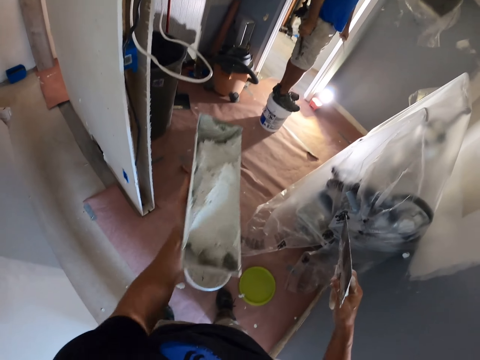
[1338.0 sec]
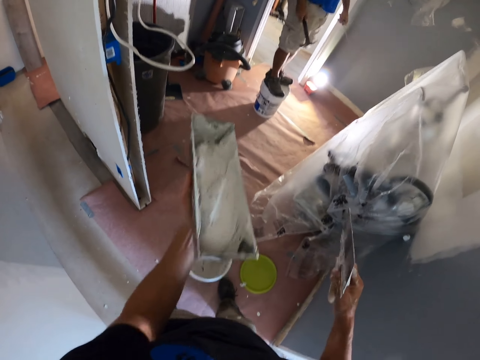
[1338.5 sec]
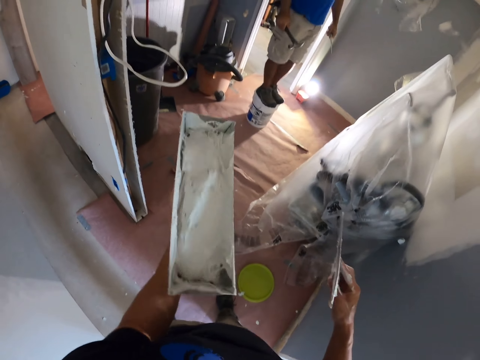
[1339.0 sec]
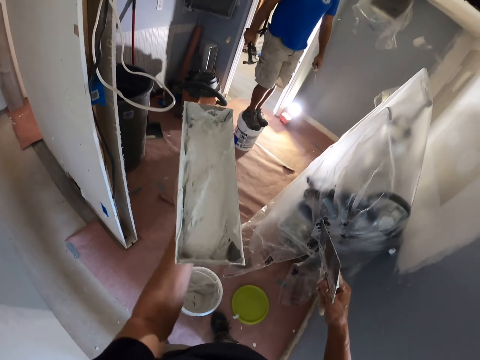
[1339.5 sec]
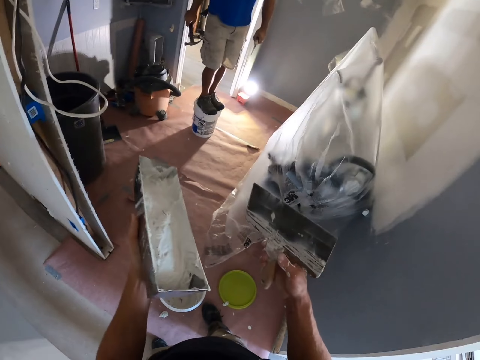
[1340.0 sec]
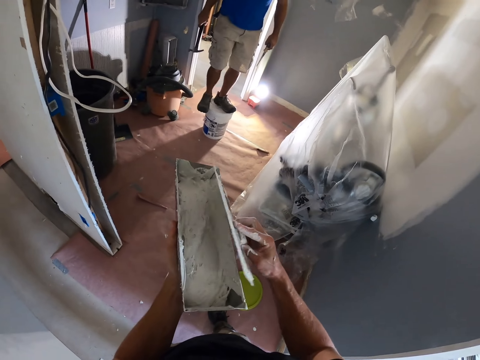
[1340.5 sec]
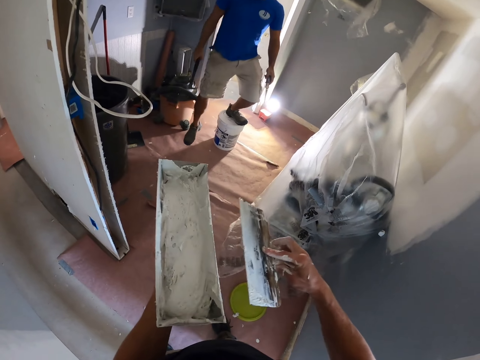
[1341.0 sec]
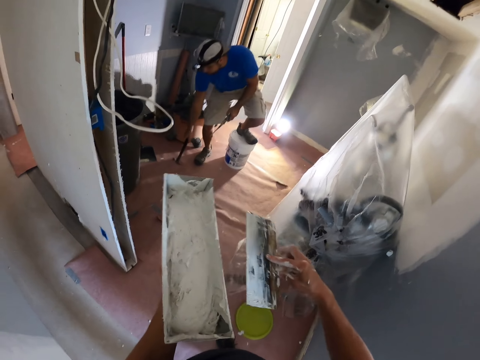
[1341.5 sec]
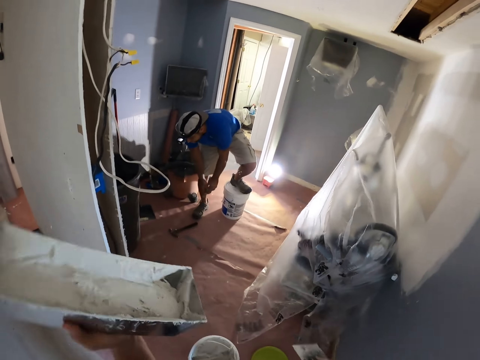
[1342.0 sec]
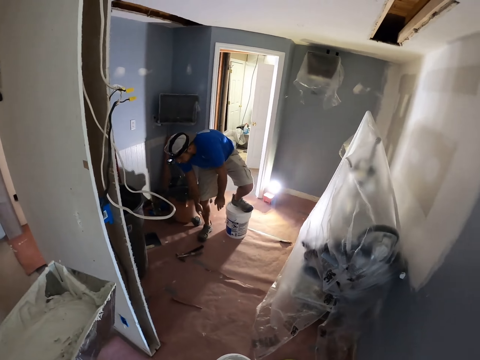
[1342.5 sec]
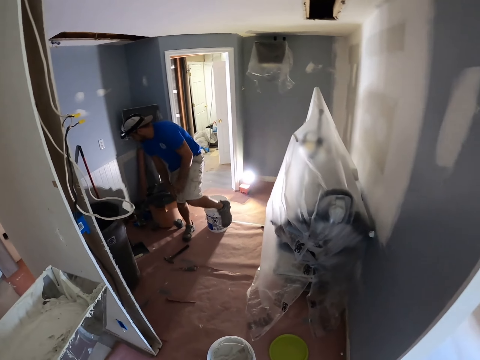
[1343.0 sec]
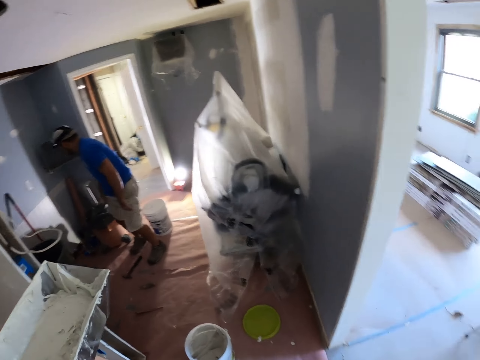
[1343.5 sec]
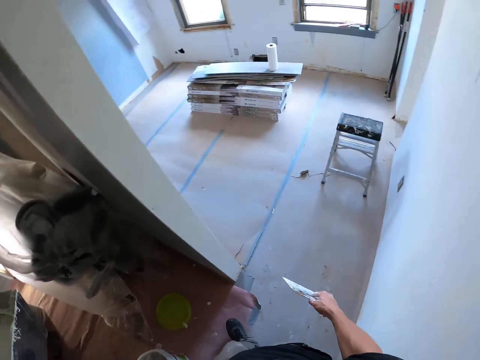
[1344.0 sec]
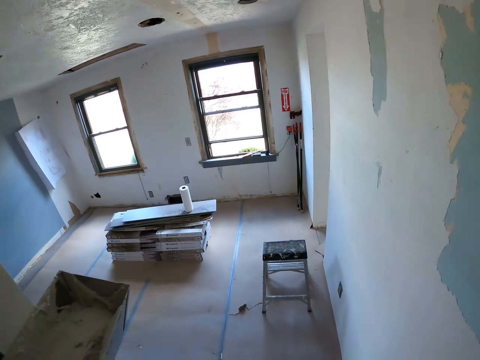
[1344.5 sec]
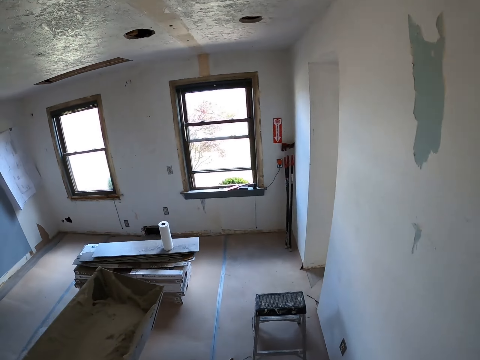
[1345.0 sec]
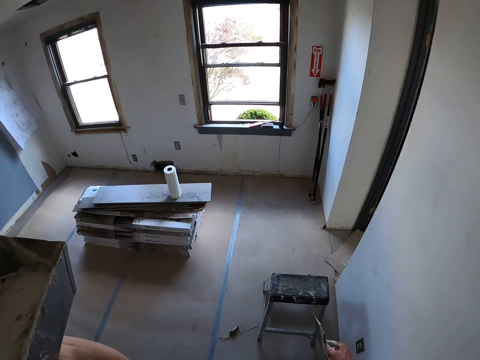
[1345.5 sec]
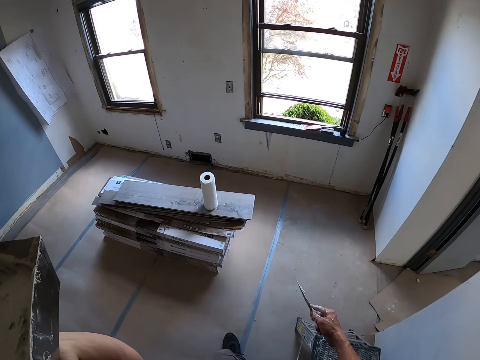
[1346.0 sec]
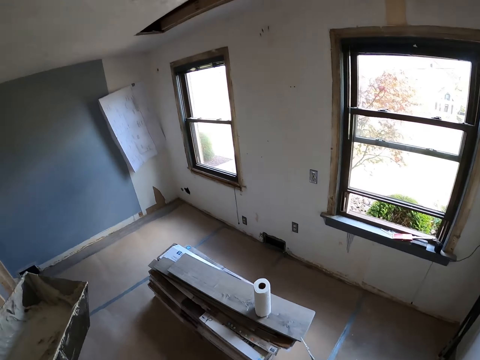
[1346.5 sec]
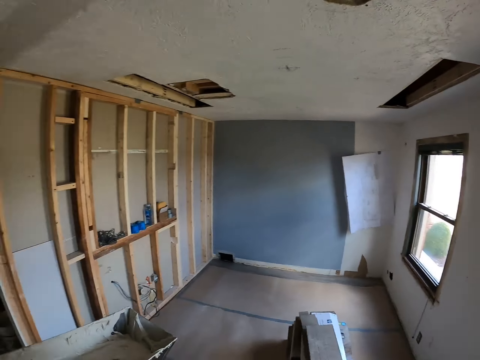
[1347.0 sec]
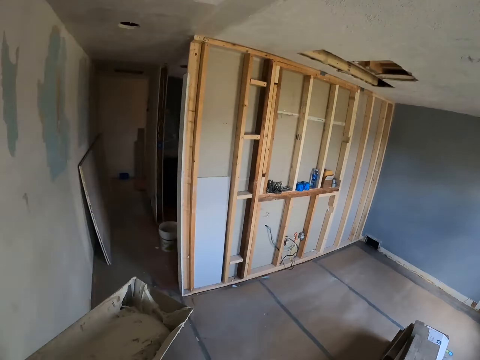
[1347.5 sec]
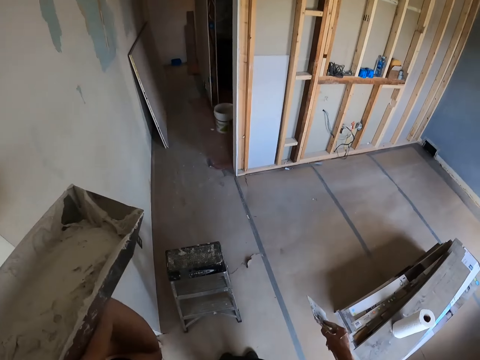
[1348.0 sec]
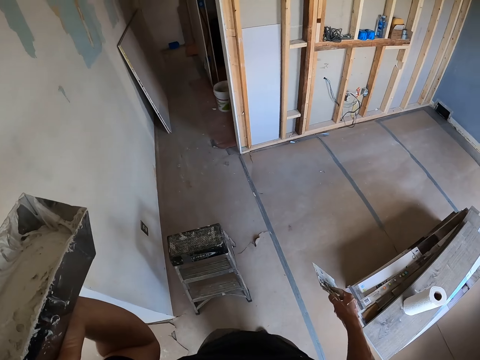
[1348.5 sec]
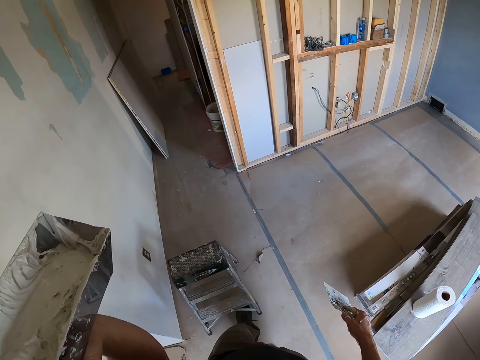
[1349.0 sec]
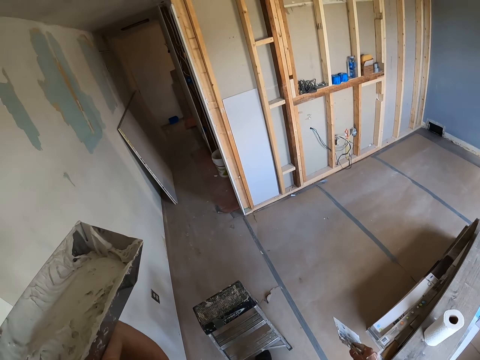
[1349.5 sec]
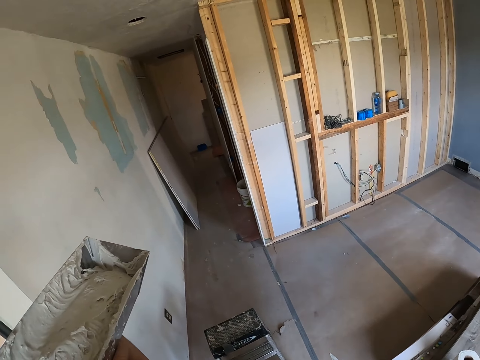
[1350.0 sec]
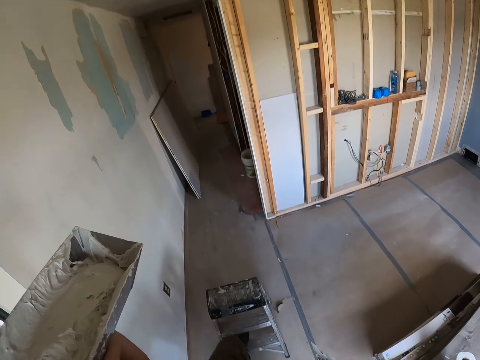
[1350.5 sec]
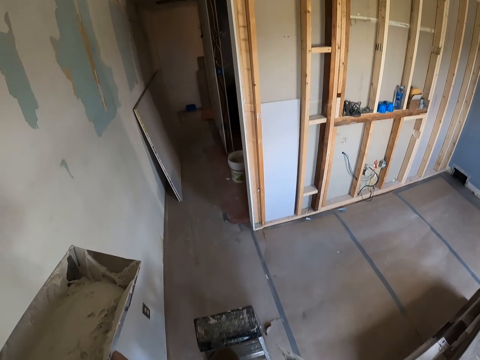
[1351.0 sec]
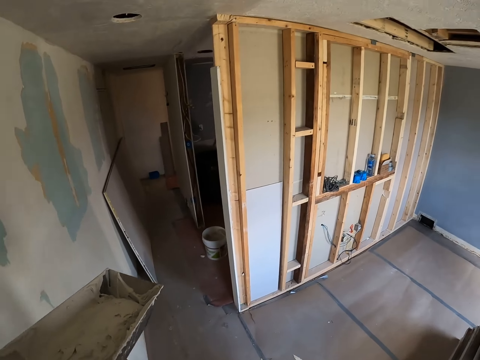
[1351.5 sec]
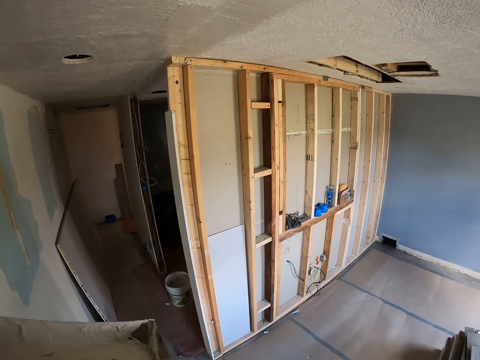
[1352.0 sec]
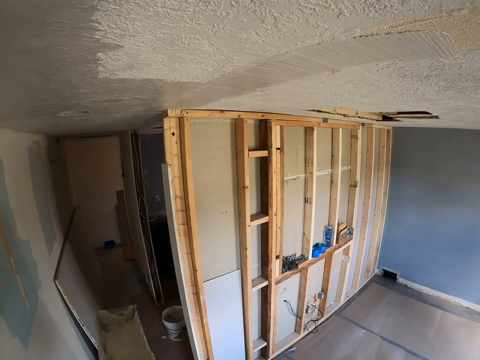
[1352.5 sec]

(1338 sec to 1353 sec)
The camera wearer adjusts the tin. They shake the paint container. They adjust the hammer, adjust the tin. They rub the paint scraper on the container. They adjust the painting tool, step down from the bucket, adjust the painting tool. They drop the hammer. They drop something. They walk in the room. They stretch the painting tool and walk. They adjust the ladder. They pull the stool steps. They climb the ladder.

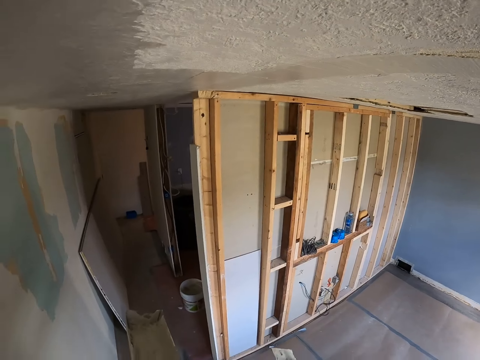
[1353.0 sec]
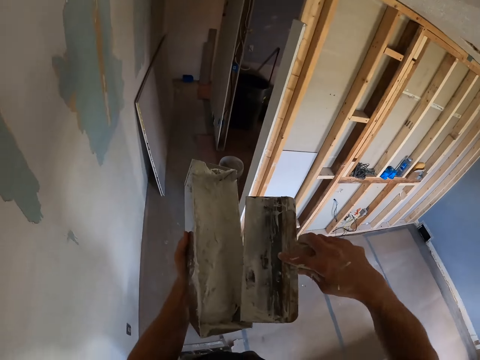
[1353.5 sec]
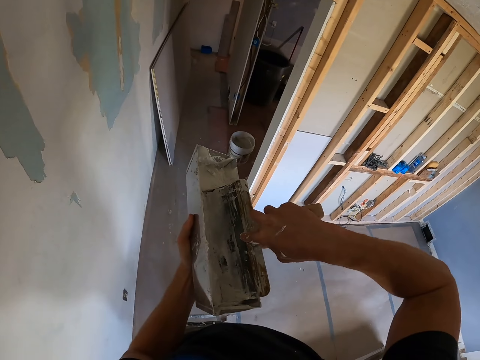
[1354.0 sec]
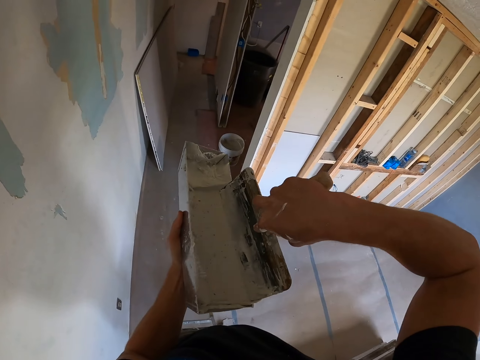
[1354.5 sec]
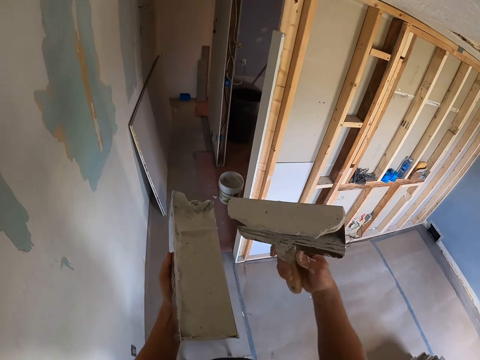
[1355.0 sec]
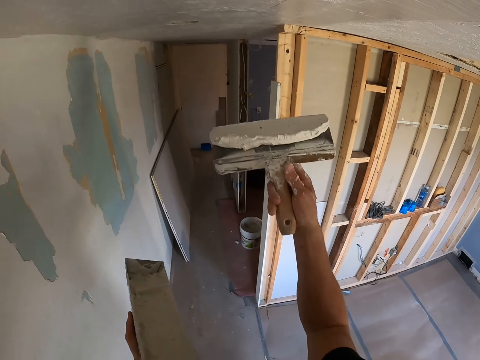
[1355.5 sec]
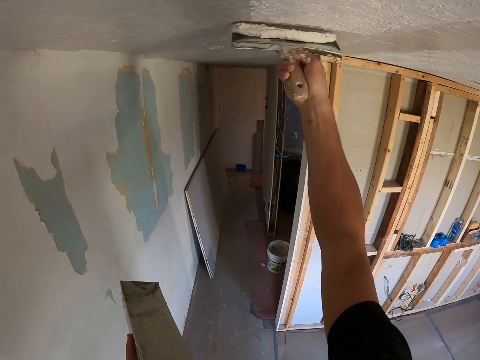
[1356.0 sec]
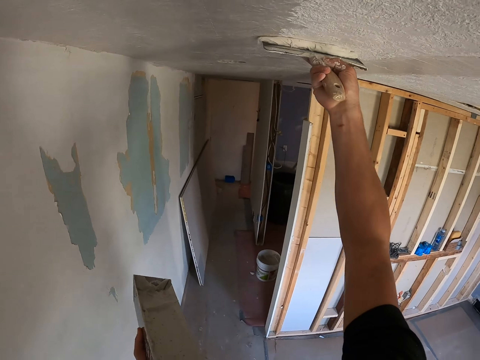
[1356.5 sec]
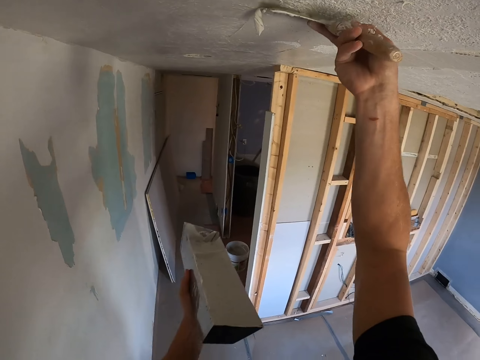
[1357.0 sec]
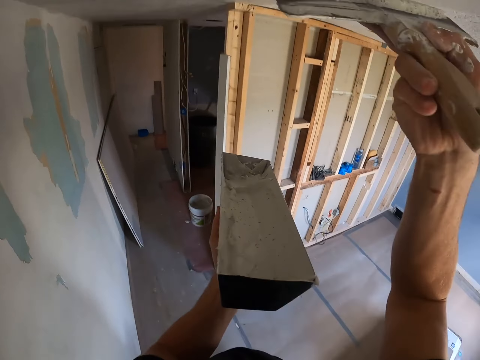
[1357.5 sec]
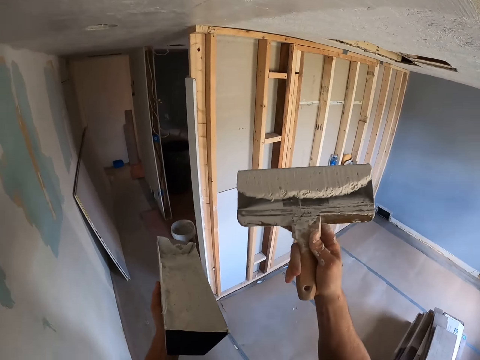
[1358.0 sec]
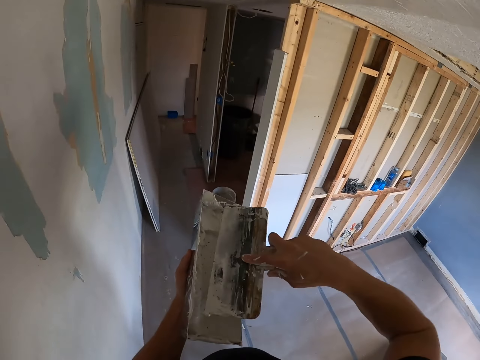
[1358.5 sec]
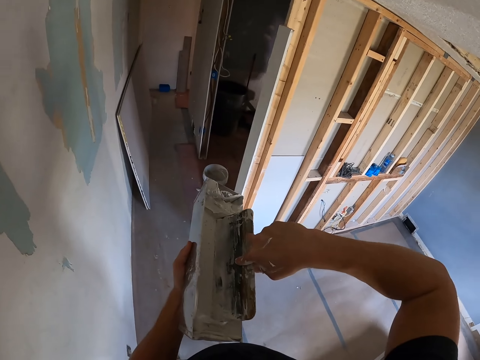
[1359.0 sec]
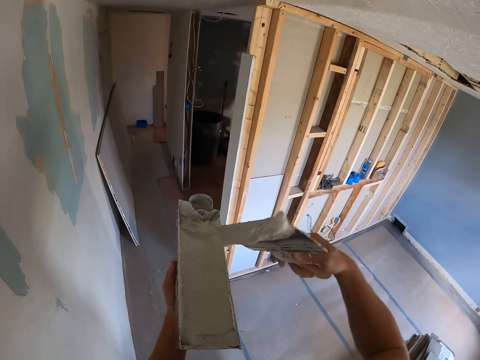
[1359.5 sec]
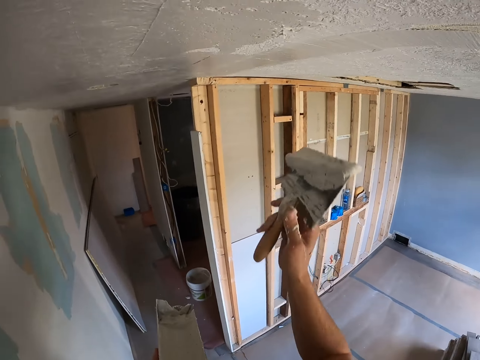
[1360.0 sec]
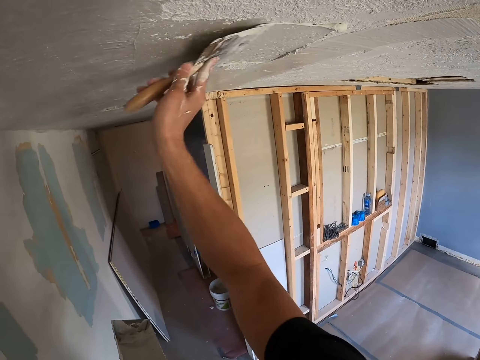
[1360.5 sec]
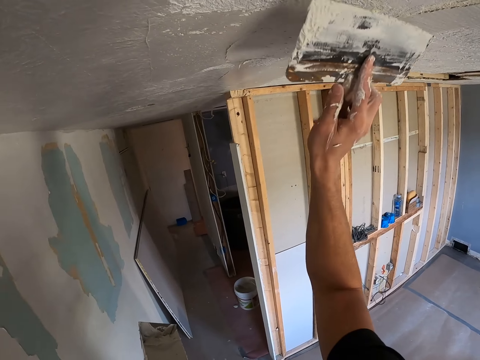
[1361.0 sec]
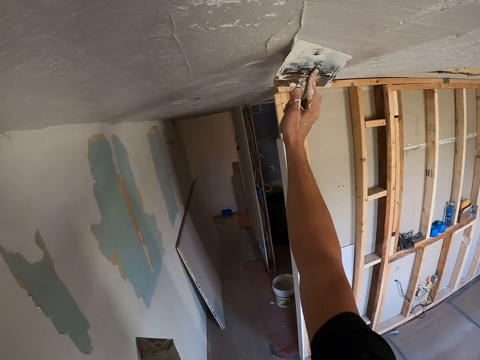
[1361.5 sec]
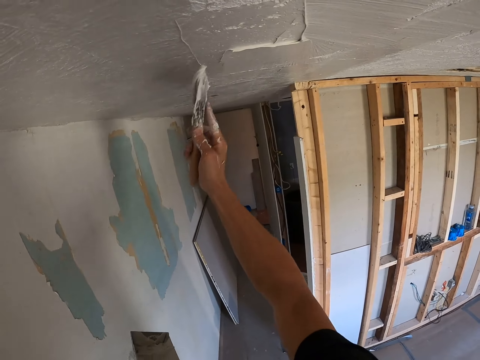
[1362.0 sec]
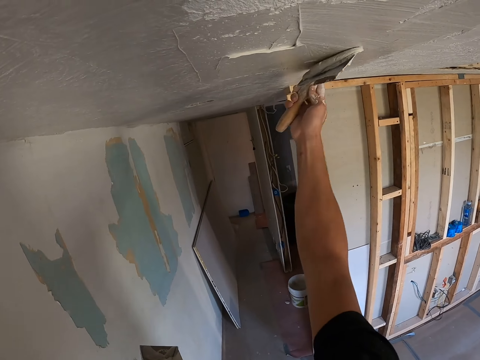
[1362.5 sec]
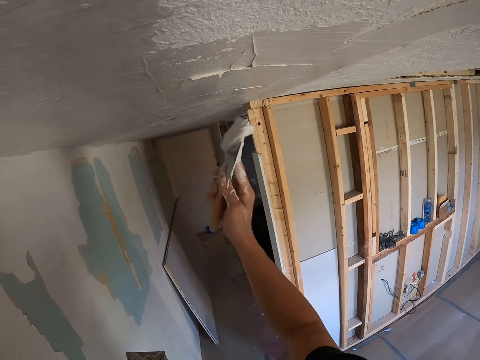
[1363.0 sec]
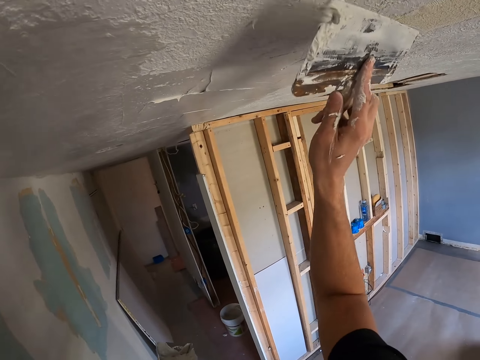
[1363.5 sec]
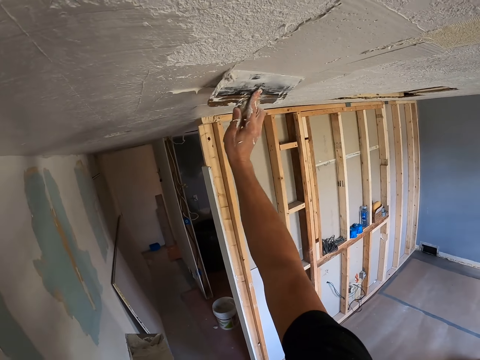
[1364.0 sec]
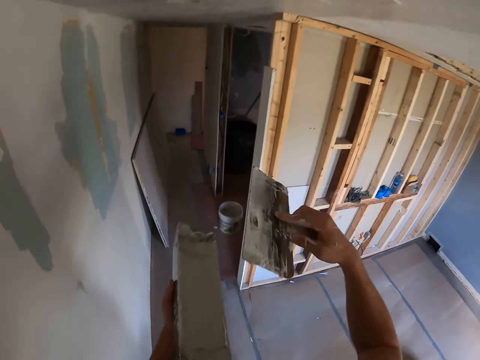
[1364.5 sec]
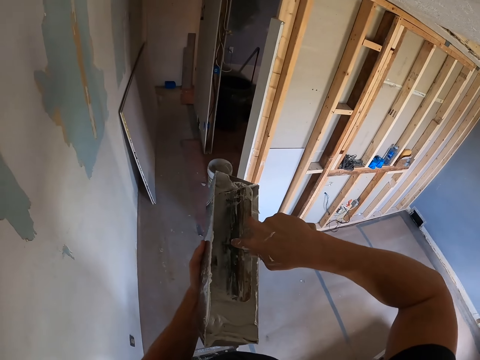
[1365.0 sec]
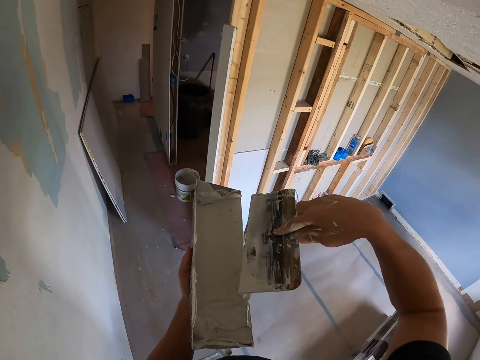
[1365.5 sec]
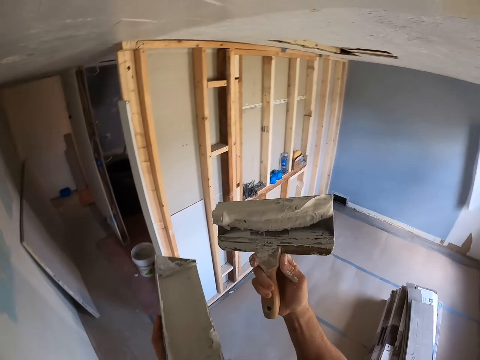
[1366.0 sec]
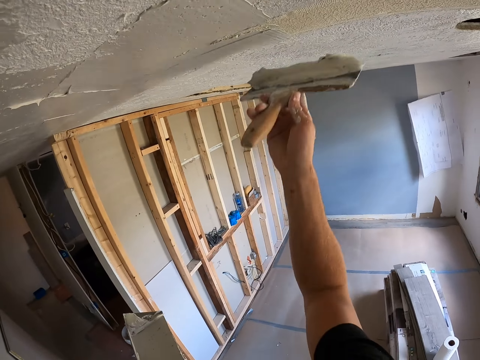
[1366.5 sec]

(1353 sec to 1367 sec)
The camera wearer adjusts the paint. They pick paint from the container. They paint the ceiling. They adjust the paint. They pick paint from the container. They paint the ceiling. They adjust the paint. They pick paint from the container. They dip the brush in paint.
